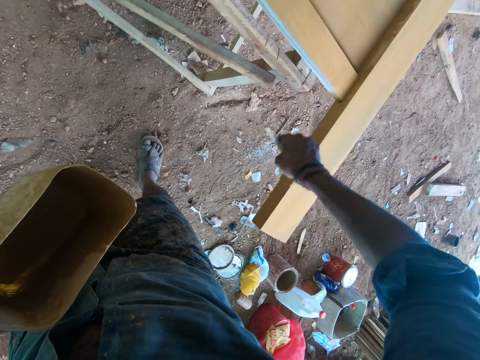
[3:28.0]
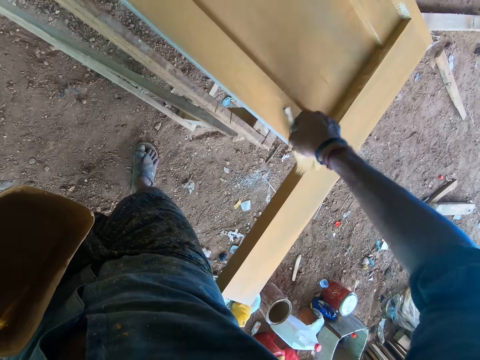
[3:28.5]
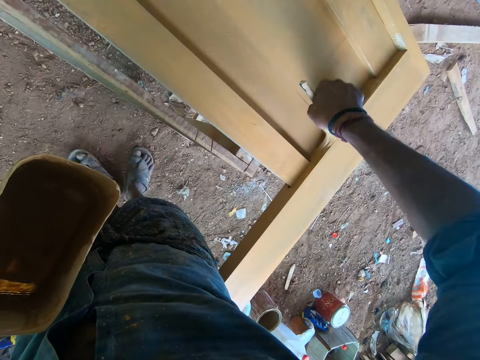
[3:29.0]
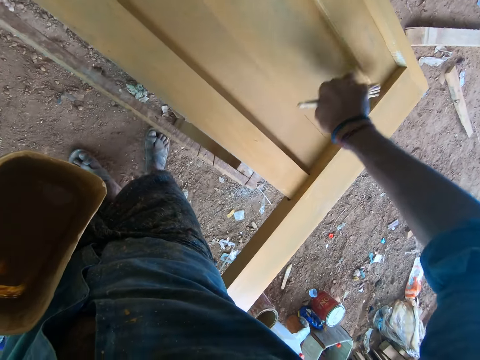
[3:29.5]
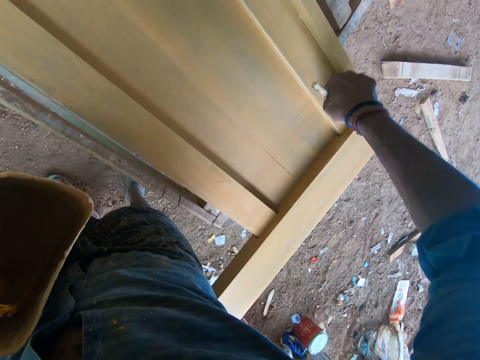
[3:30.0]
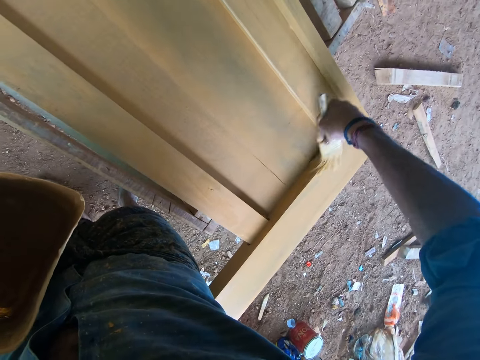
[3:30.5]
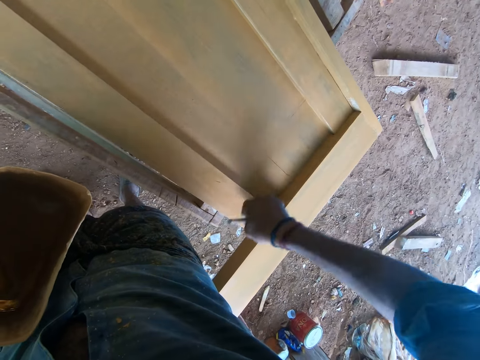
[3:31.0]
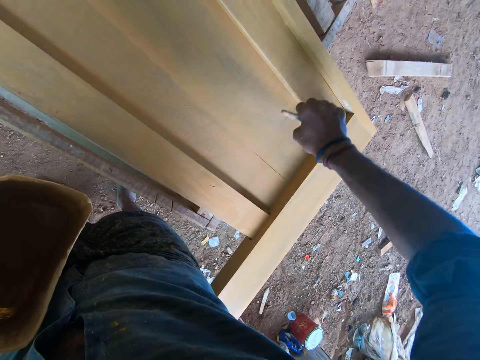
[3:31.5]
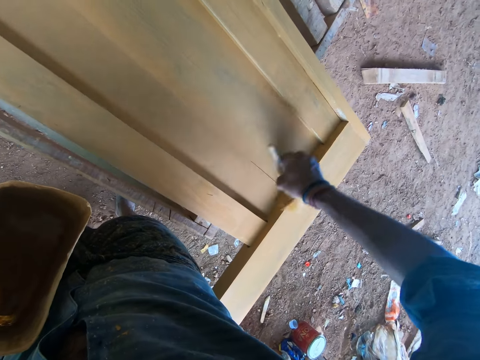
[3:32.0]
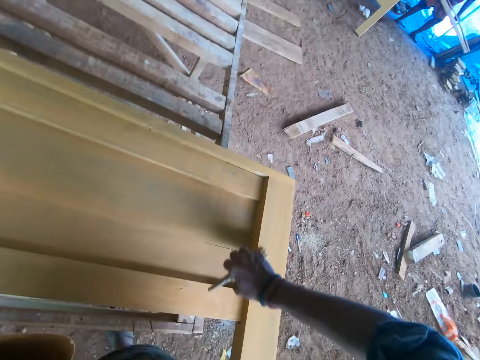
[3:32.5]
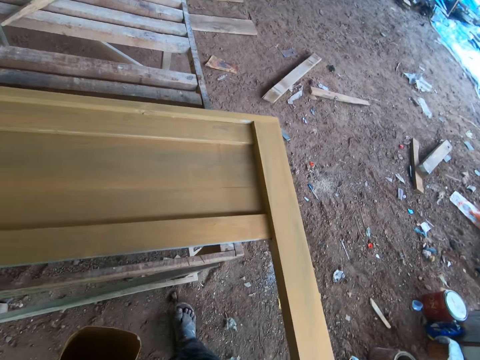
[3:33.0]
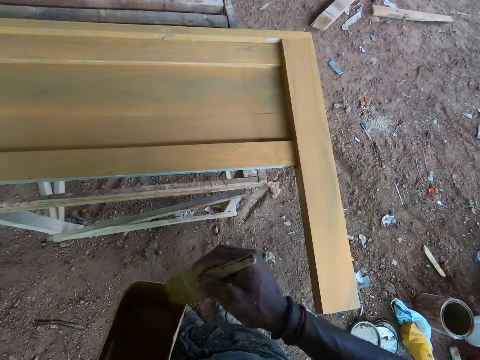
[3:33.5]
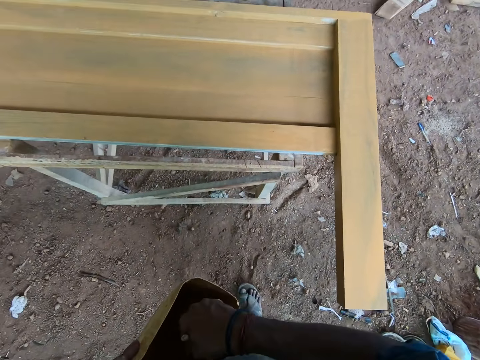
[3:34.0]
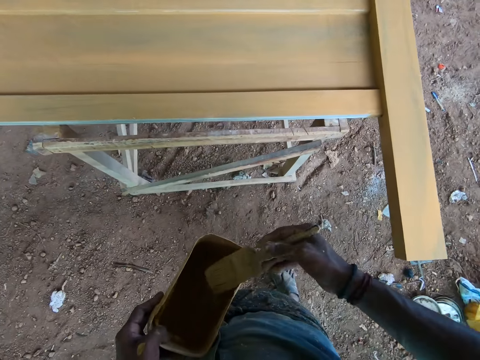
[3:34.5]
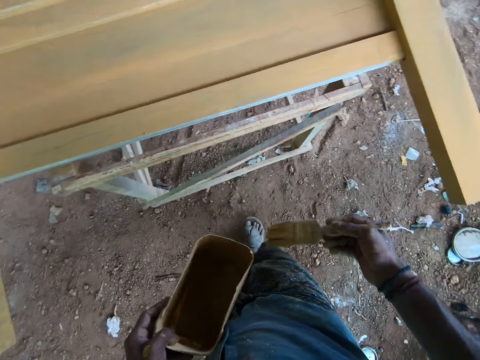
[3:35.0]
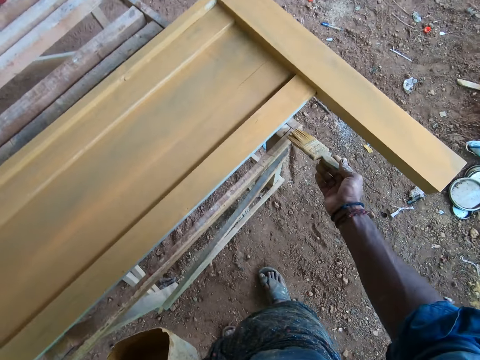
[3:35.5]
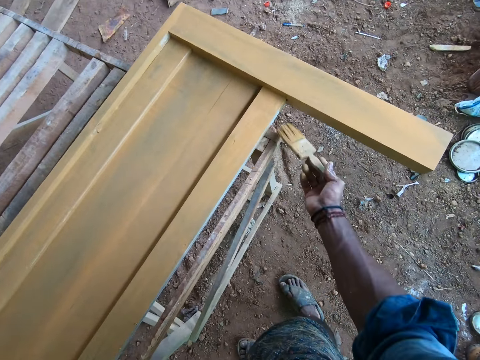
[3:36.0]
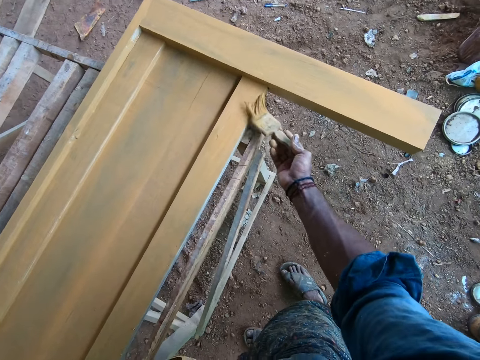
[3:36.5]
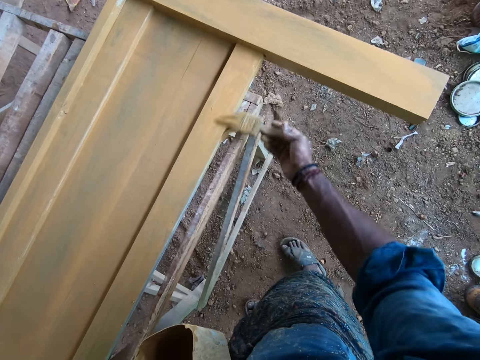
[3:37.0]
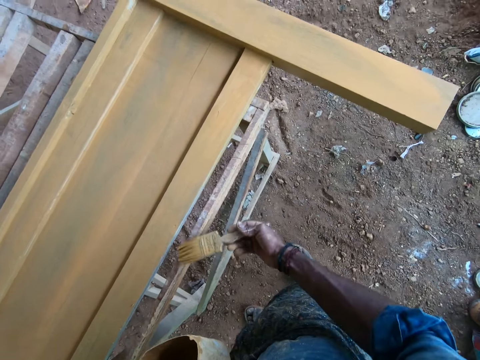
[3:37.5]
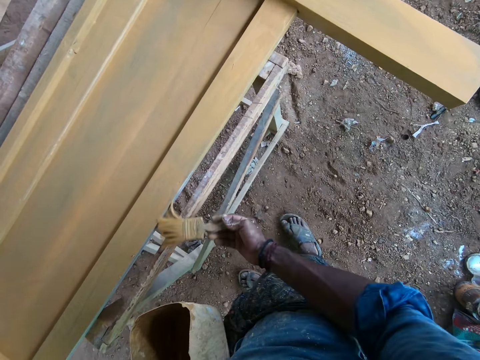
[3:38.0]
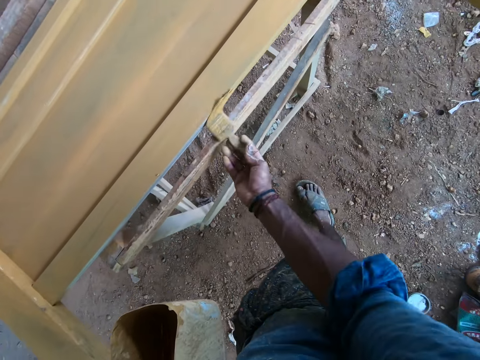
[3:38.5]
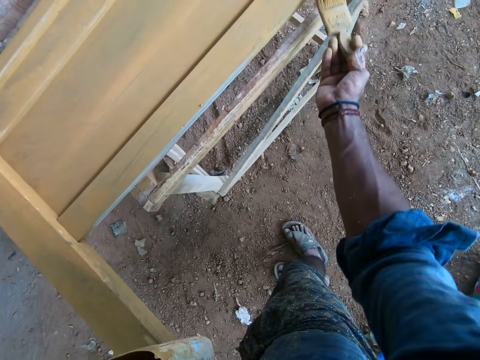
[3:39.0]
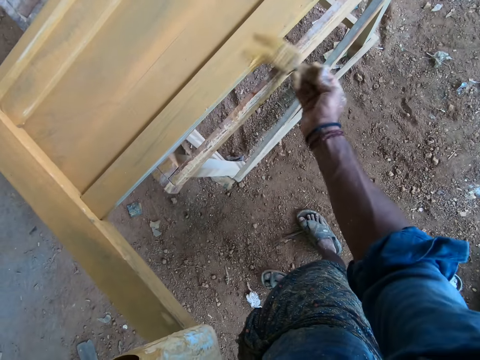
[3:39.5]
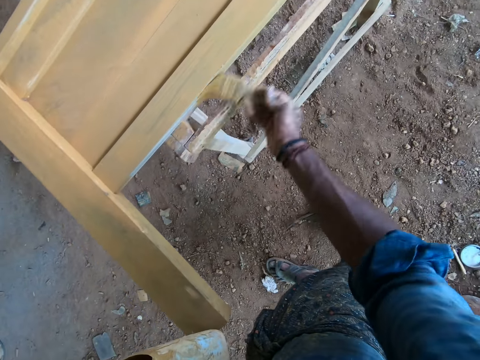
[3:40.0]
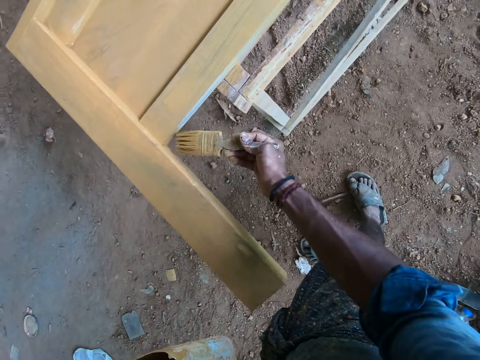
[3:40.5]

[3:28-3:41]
The camera wearer dips the paint brush in the container with paint. They slide the brush on the container. They paint on the wooden structure using the paint brush.

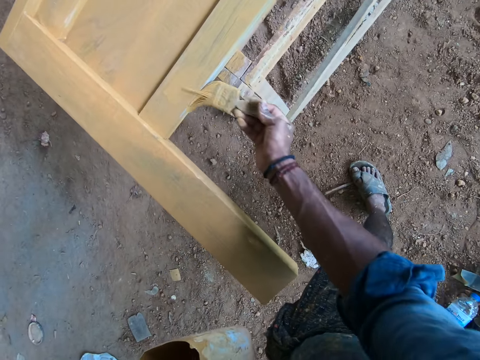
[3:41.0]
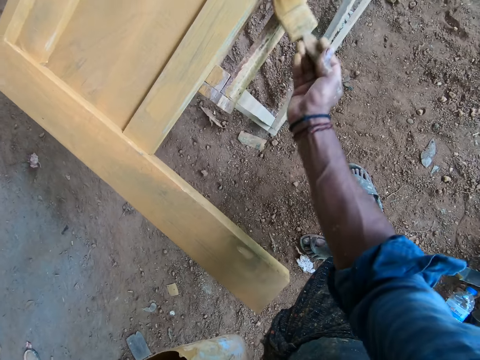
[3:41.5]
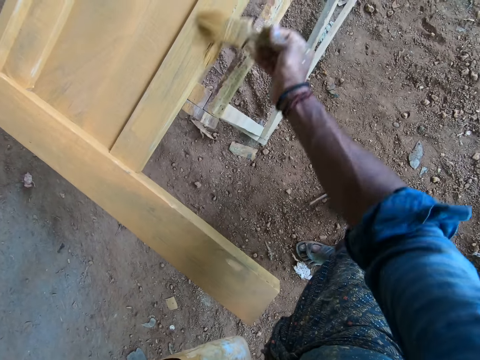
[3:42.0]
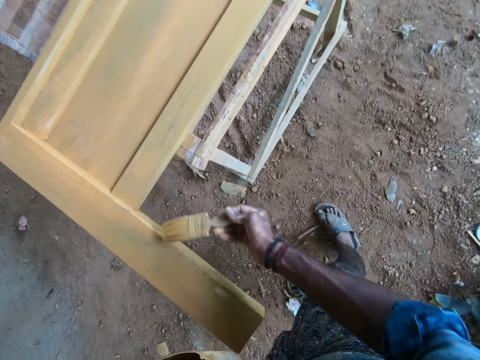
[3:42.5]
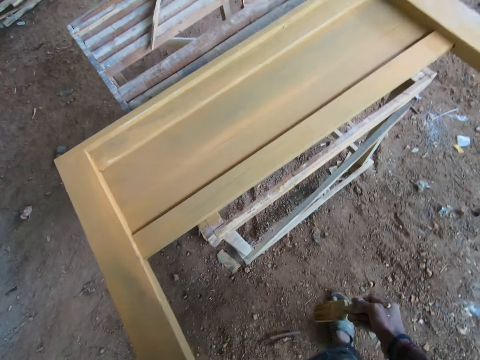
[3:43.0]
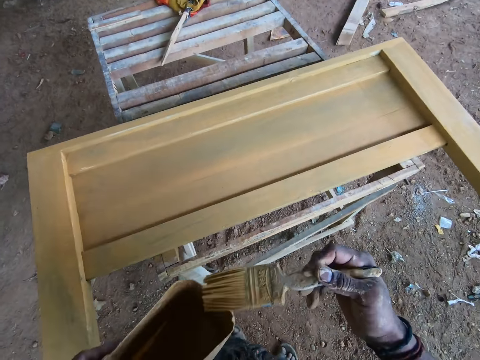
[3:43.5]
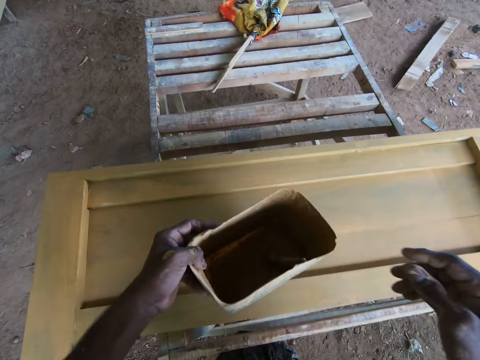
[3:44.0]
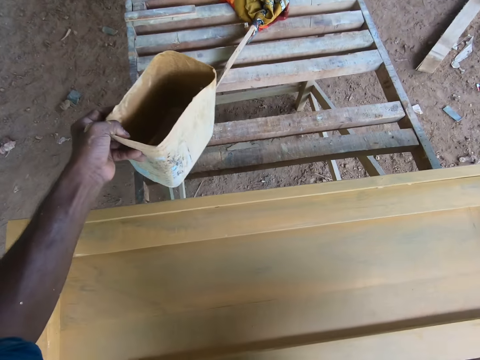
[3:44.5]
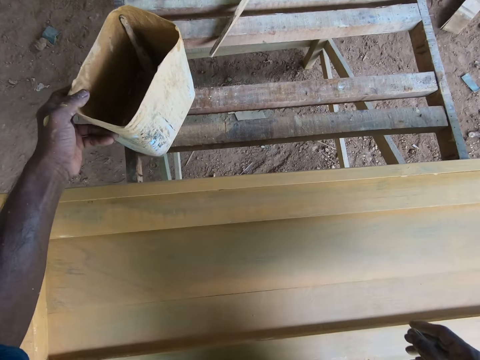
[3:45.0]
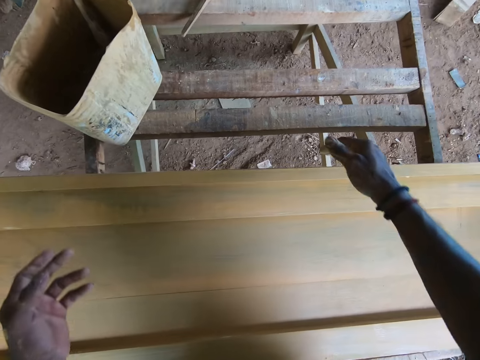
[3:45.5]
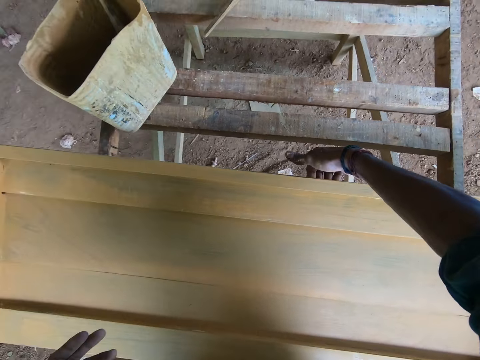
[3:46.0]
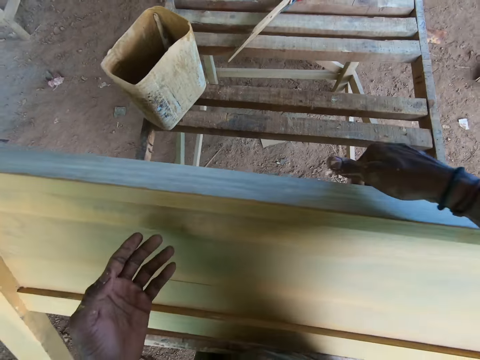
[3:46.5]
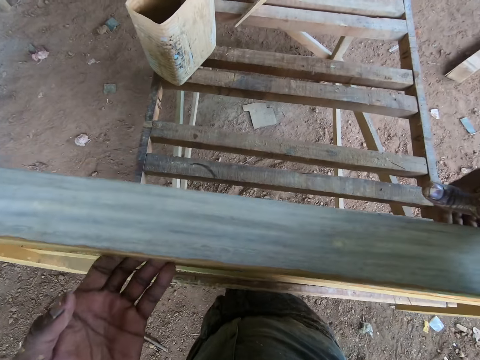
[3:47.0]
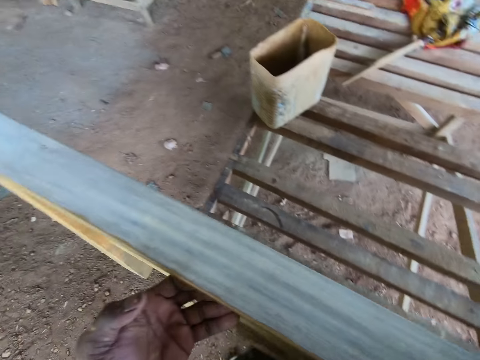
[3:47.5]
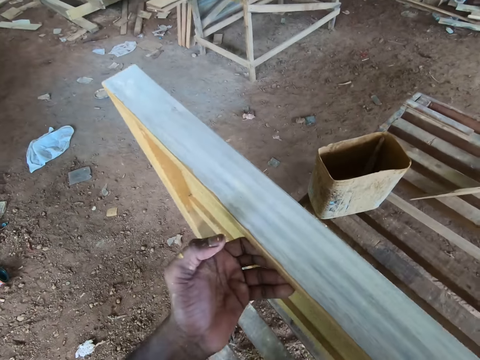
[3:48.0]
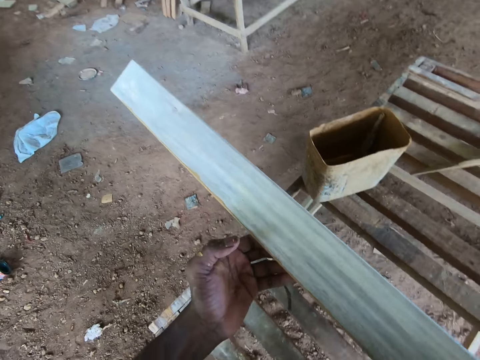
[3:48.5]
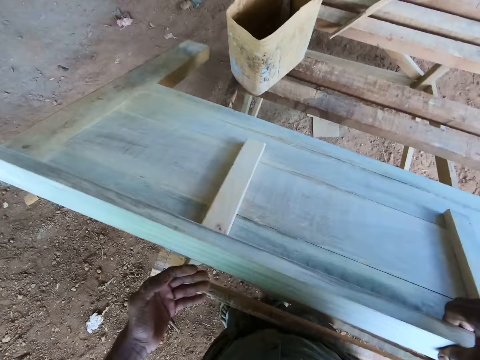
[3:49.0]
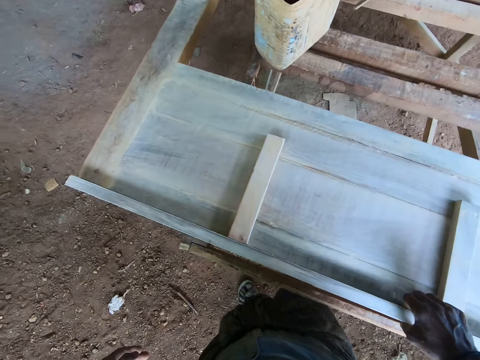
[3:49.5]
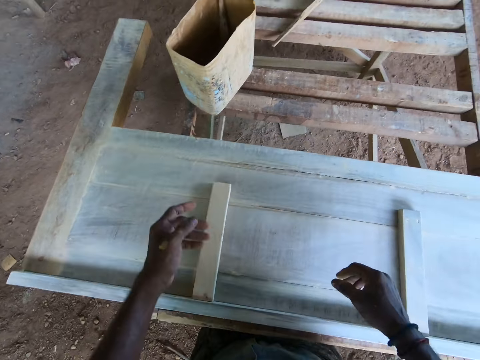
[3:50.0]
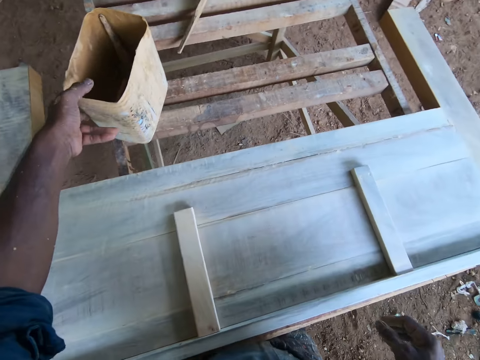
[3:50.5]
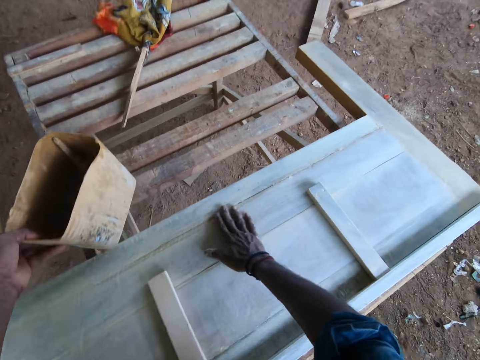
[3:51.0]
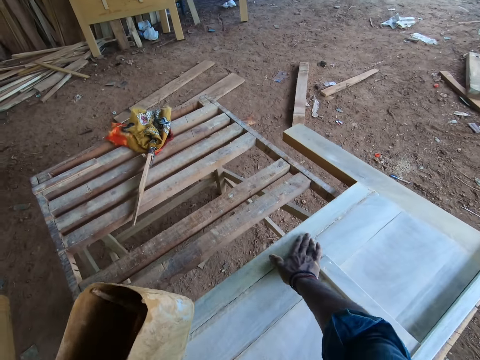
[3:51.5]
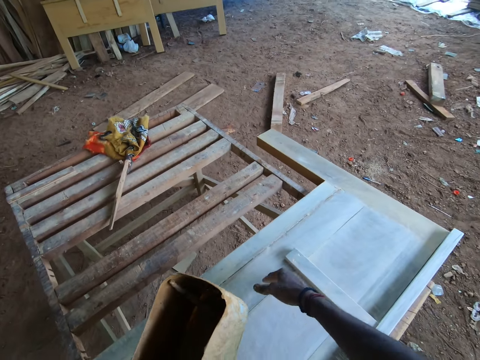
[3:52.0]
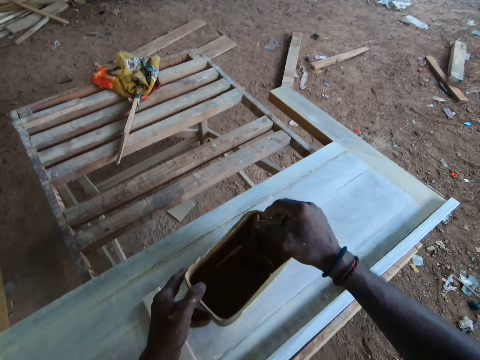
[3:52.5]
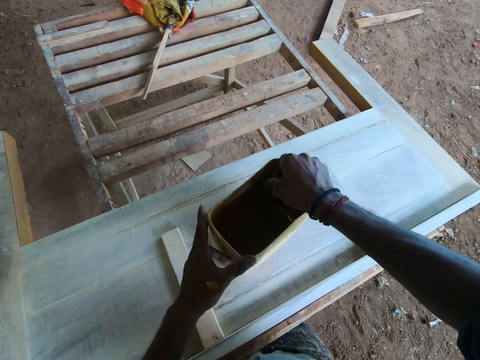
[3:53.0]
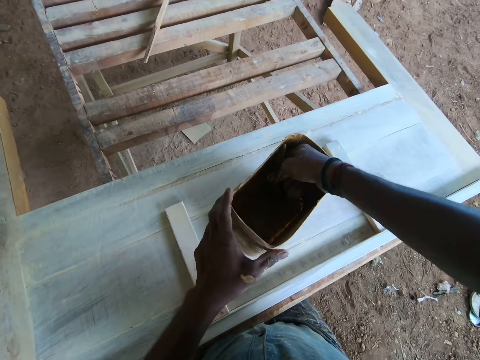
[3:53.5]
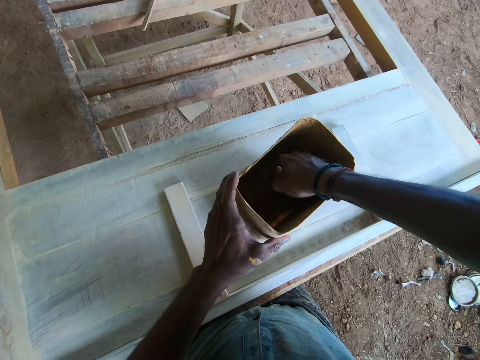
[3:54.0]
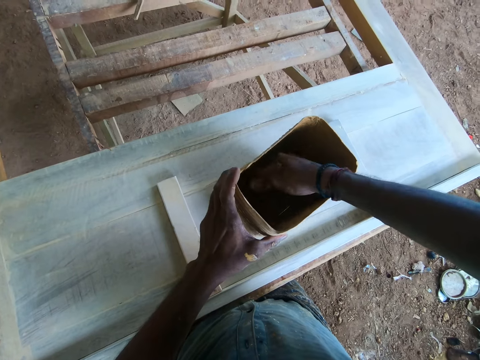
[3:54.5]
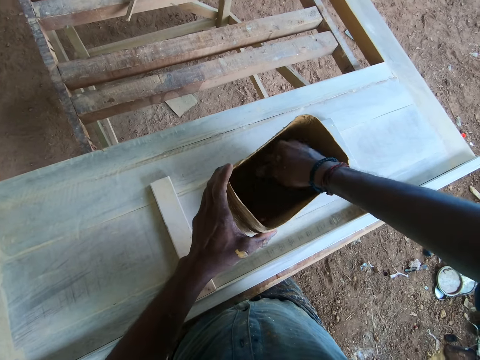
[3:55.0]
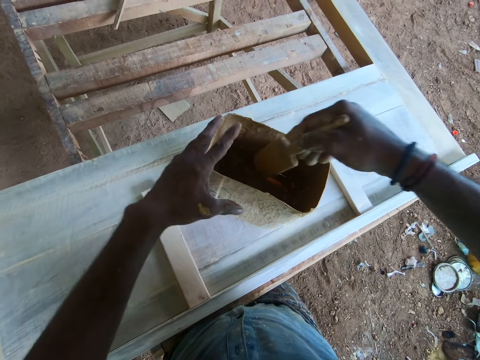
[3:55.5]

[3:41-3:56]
The camera wearer dips the paint brush in the container with paint. They drop the container on the wooden structure. They turn the wooden structure using both hands. They pick up the container. They wipe the wooden structure using the right hand. They pick up the paint brush from the container. They mix the paint in the container using the paint brush.
